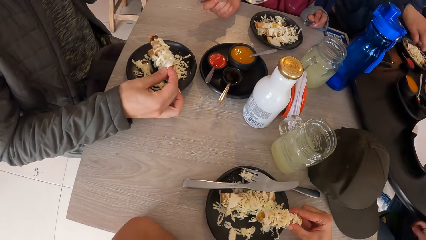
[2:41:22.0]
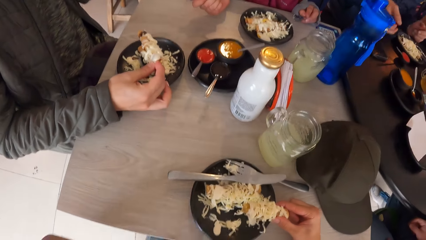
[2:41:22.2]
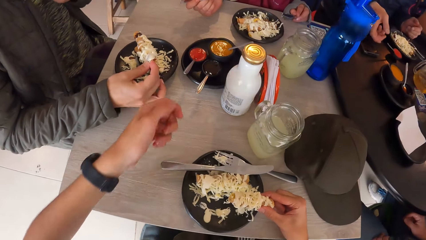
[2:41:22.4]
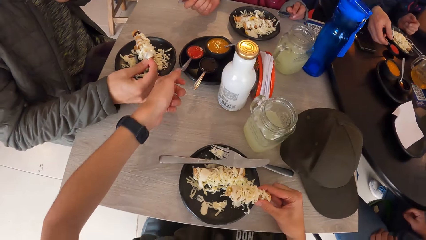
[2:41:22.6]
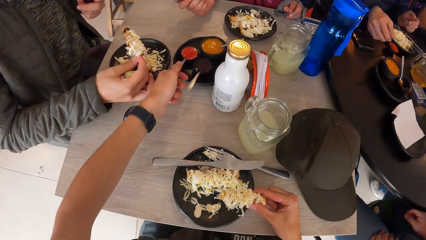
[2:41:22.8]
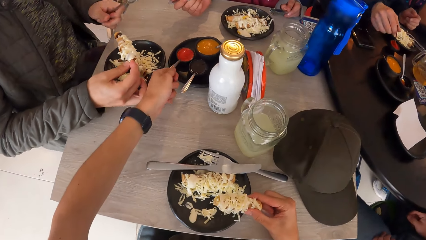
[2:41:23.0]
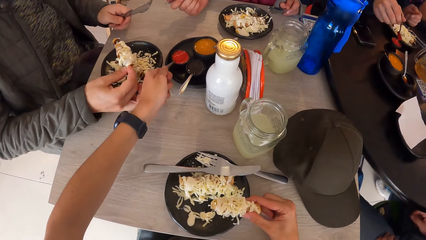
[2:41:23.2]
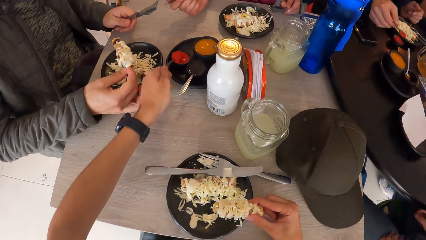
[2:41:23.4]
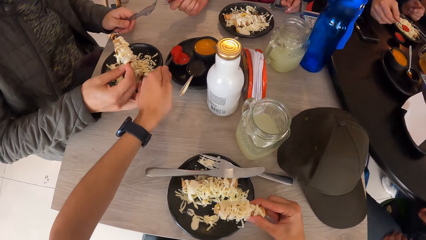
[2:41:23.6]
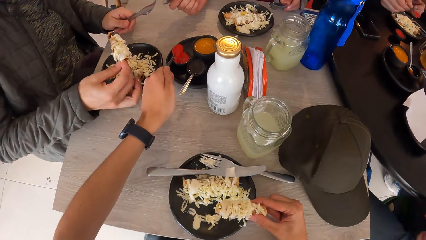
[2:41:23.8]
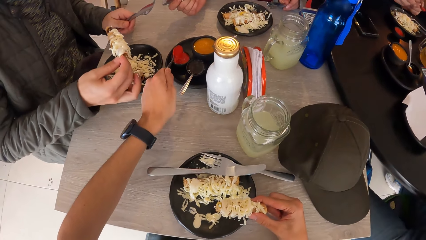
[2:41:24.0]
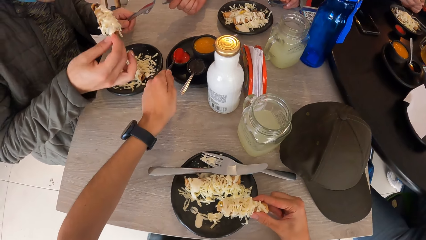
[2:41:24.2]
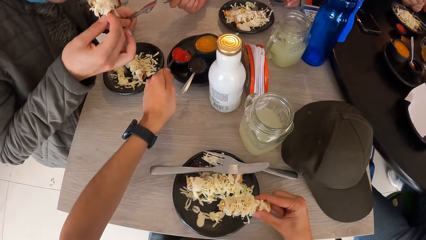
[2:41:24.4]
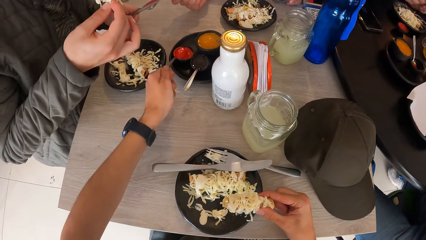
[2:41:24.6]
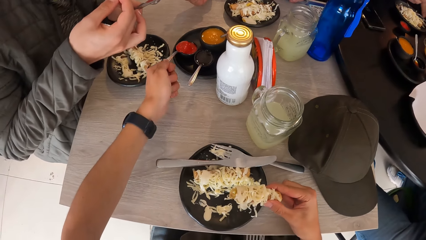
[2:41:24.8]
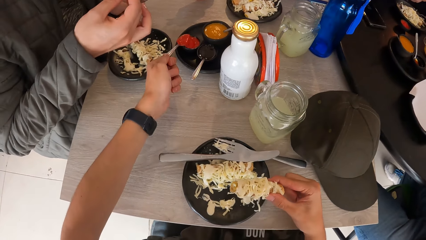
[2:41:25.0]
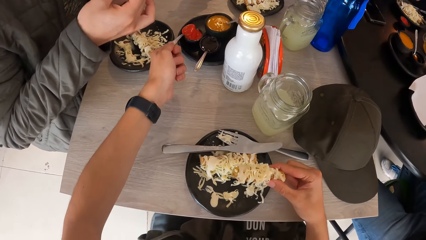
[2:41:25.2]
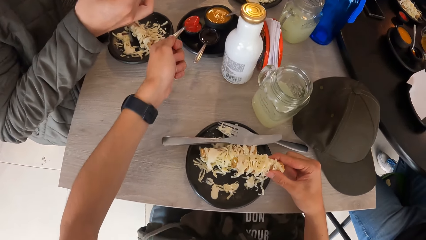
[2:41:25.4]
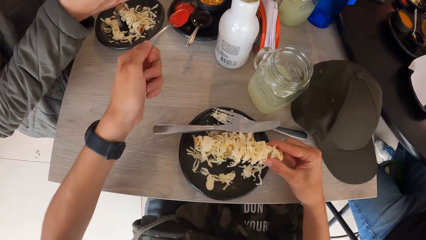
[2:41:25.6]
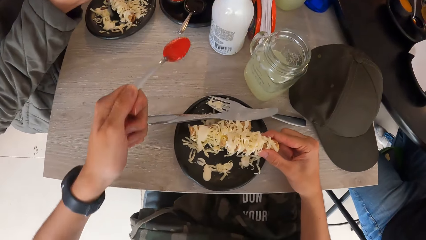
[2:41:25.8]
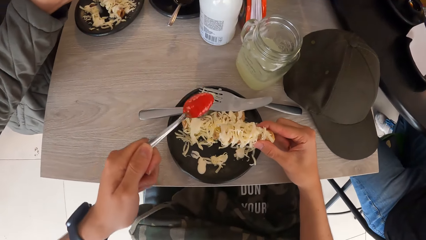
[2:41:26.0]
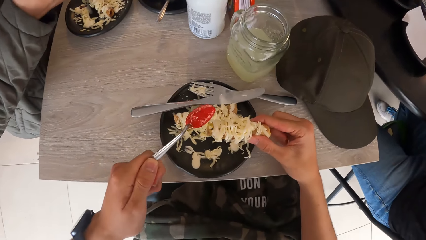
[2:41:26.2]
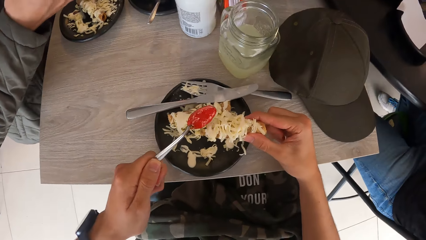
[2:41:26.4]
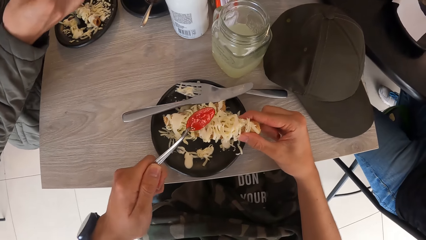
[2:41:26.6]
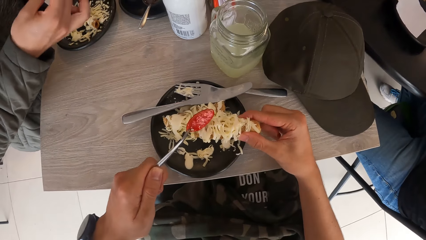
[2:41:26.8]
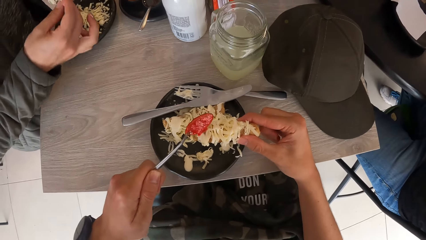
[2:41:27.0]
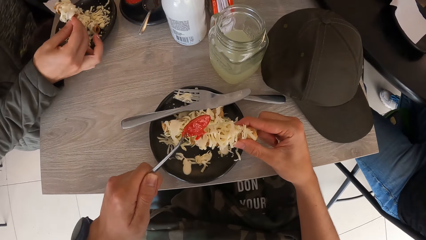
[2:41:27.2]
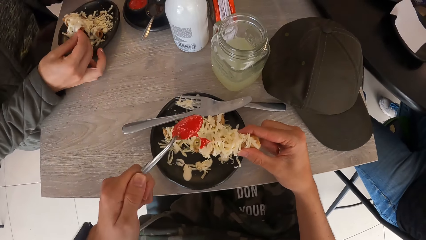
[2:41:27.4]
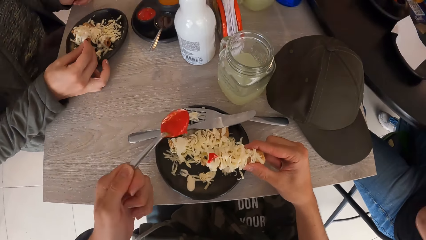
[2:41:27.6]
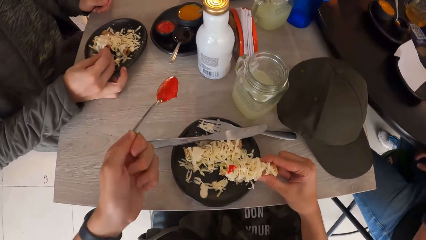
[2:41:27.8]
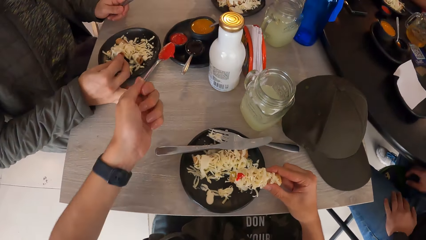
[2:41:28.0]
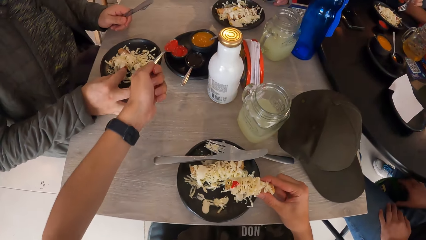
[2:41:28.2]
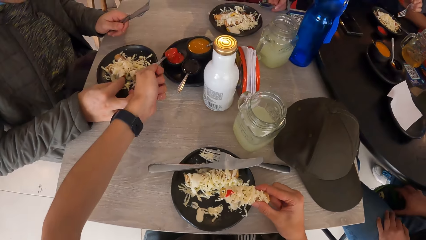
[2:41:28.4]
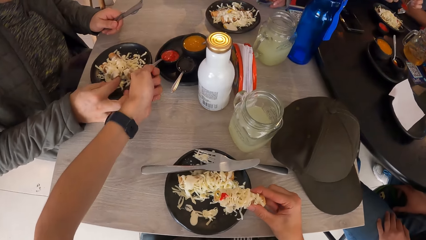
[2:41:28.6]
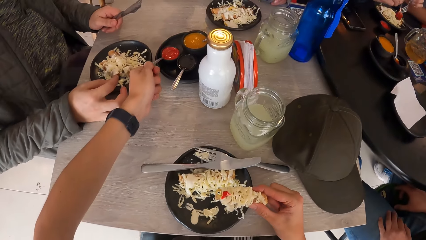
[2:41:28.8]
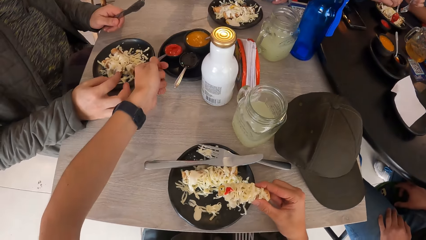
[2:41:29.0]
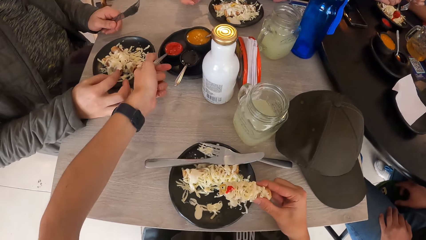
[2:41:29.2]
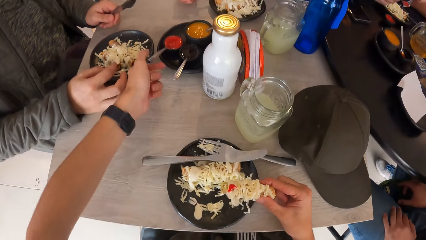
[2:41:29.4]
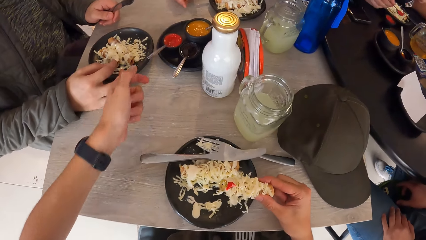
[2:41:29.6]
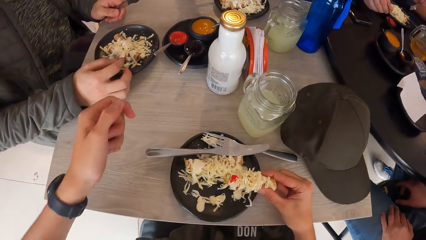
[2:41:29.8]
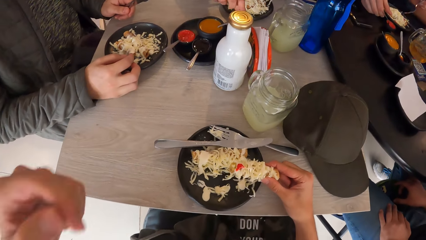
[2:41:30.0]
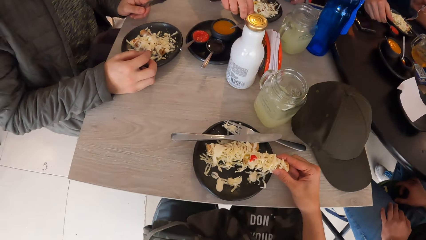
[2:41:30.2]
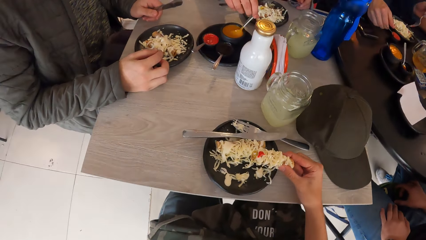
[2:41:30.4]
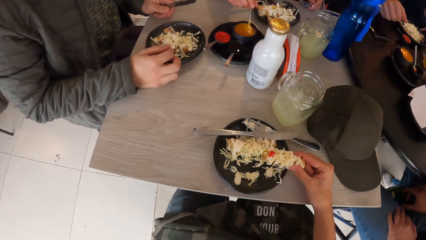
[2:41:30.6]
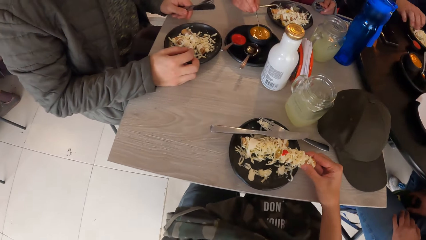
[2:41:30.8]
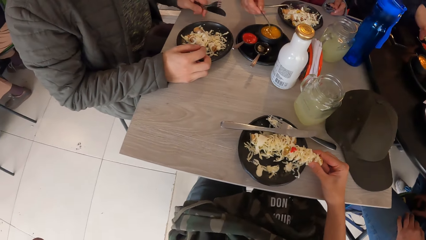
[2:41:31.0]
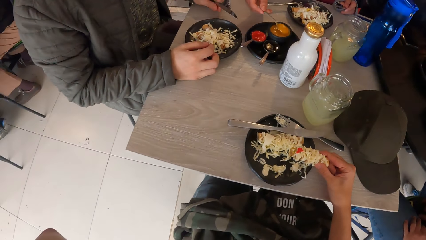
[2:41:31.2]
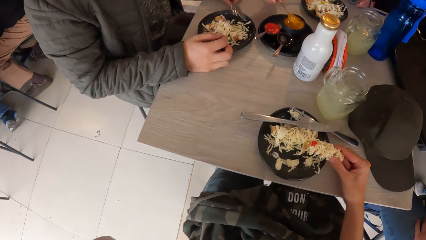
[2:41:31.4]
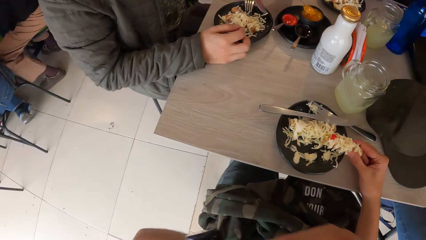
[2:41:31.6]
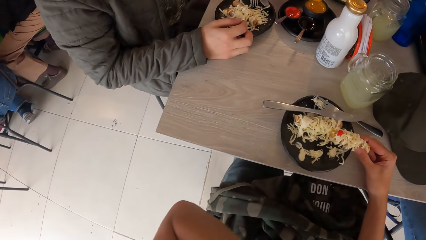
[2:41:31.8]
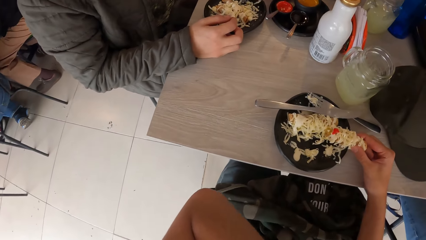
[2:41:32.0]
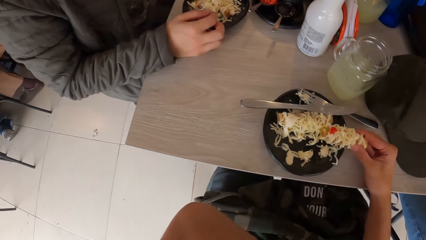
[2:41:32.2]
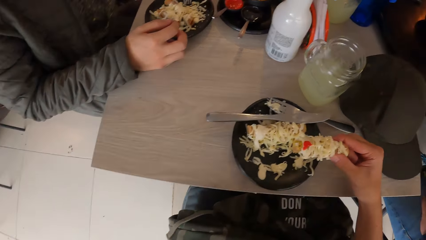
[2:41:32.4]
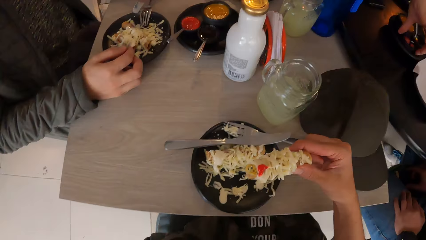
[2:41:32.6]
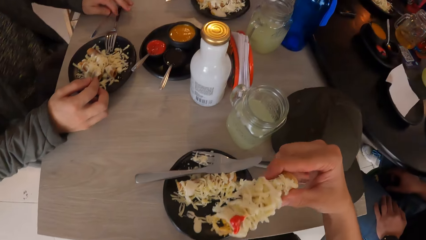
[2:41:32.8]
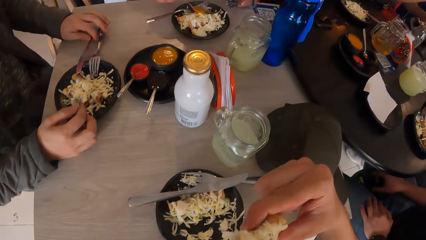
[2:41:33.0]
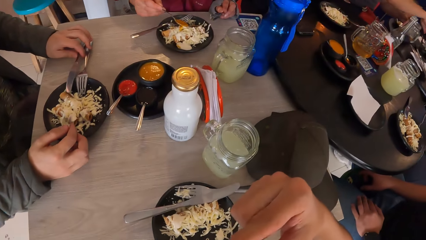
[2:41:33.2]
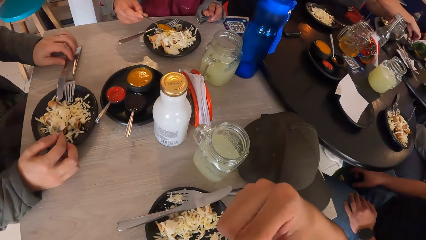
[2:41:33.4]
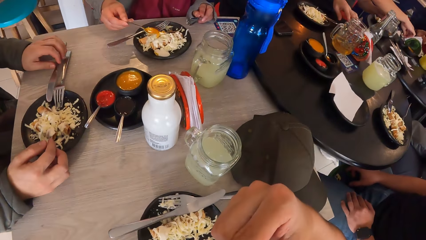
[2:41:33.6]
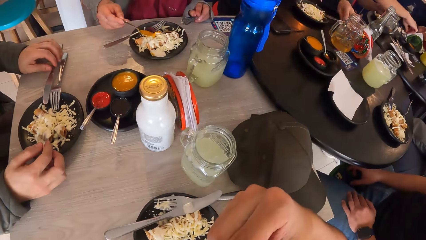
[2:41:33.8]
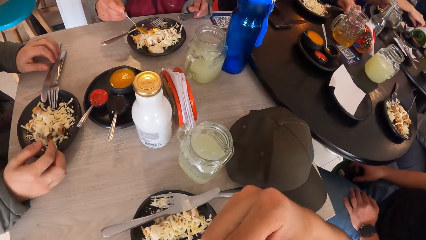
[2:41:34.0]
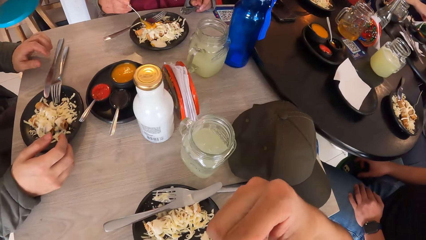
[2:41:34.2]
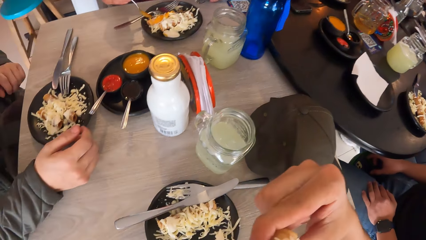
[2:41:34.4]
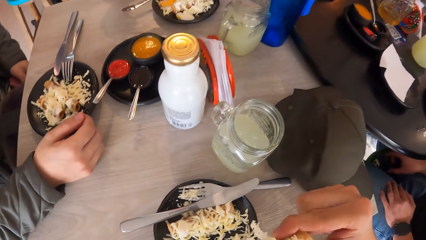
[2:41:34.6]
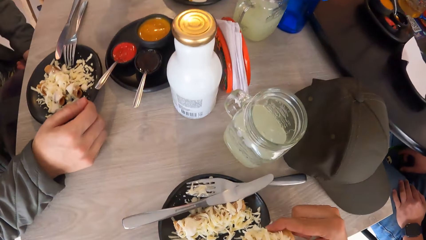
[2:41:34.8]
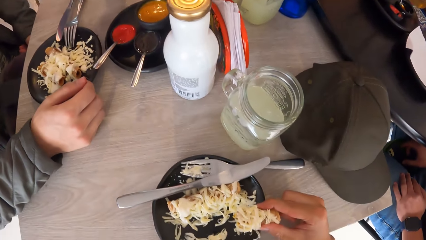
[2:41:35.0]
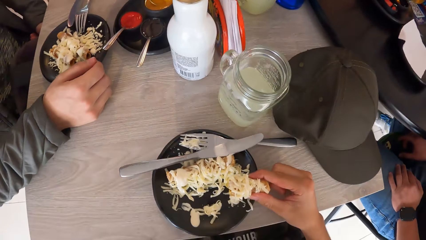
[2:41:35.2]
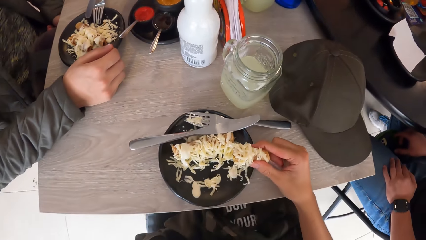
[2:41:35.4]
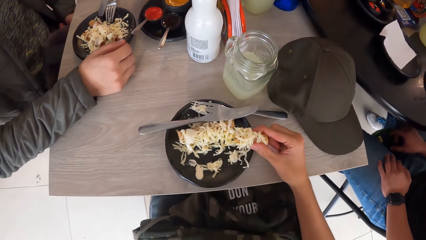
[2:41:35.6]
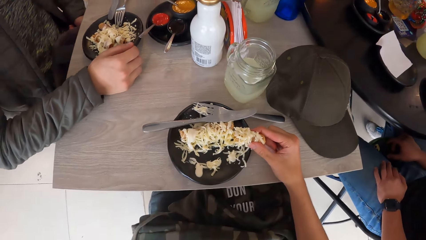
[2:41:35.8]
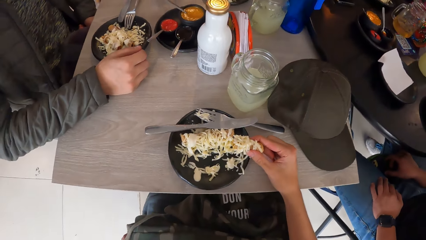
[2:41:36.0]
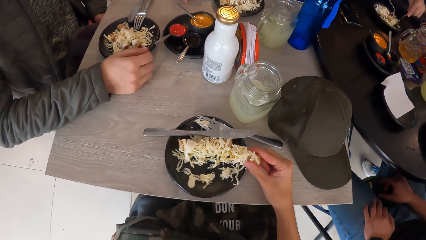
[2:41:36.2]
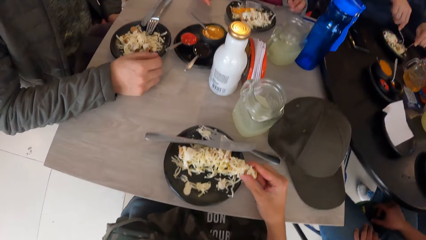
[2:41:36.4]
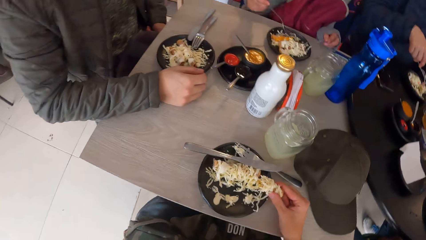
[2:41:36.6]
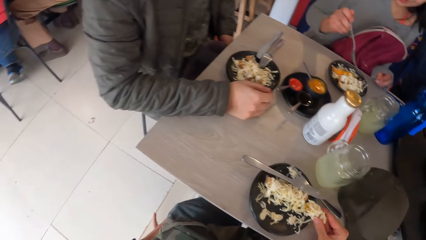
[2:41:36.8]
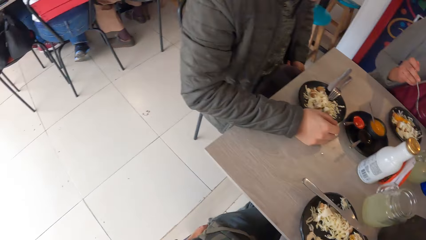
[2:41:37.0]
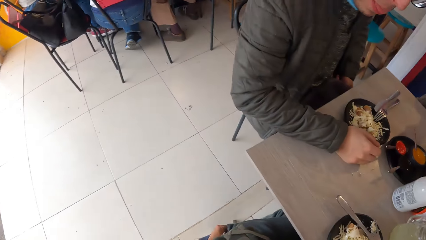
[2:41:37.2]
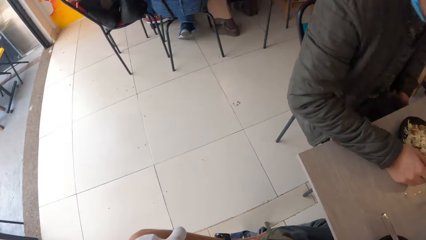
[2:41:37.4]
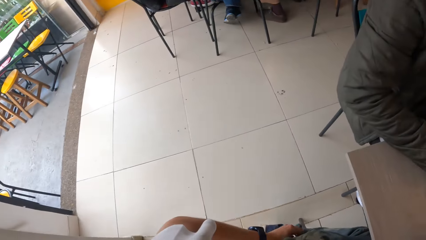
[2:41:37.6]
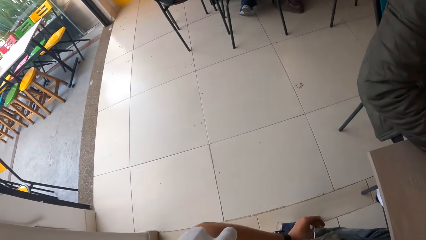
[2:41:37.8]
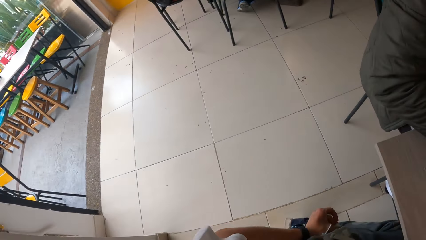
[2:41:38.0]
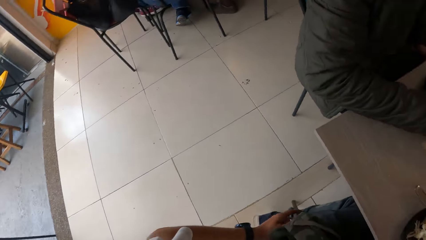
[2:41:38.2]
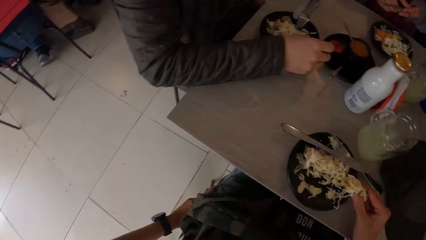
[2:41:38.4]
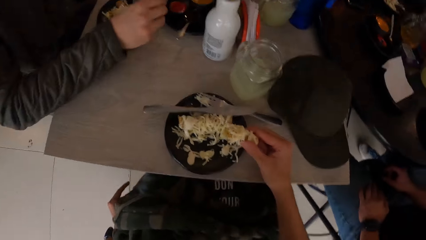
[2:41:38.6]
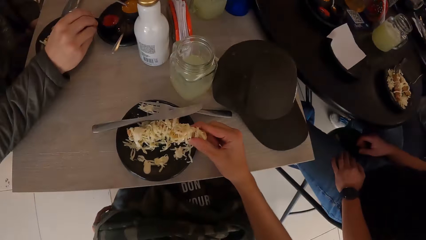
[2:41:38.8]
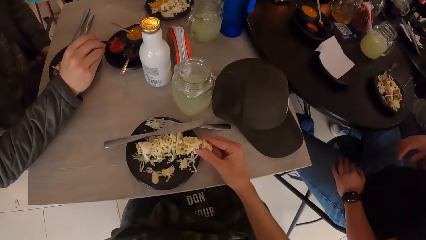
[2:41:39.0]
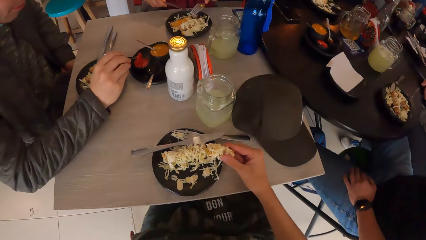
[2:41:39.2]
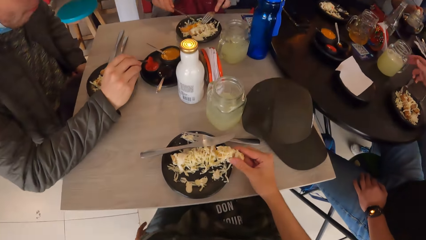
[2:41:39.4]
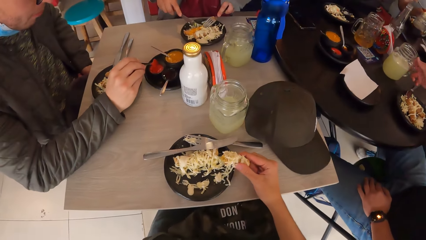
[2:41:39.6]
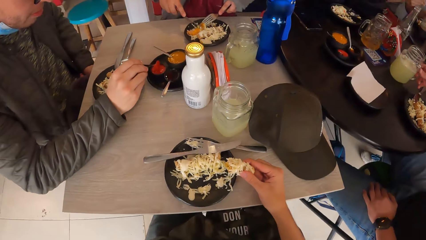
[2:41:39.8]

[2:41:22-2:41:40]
The man adjusts the facemask on his face with his left hand. The camera wearer picks a table sauce on the table. The man bites from the chicken in his right hand. The camera wearer takes paste from the cup on the saucer on the table with the spoon in his left hand. He spreads the paste in the spoon in his left hand on the chicken in his right hand. He drops the spoon in his left hand in the cup on the saucer on the table. He adjusts the camera on his head with his left hand. The woman holds the spoon in the cup on the saucer on the table with her right hand. She takes paste from the cup on the saucer on the table with the spoon in her left hand. The man drops the knife in his left hand on the plate on the table. The woman spreads the paste in the spoon in her left hand on the chicken in her right hand. The camera wearer bites from the chicken in his right hand. He puts the food in his mouth. He places his right hand on the table. He removes the food from his mouth. He adjusts his left pocket with his left hand. He looks around. The man takes paste from the cup on the saucer on the table with the spoon in his right hand. The camera wearer looks around again. The woman stirs food in the plate with the fork in her left hand and the knife in her right hand.
